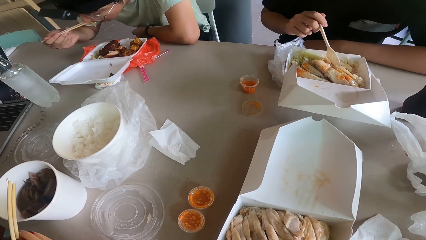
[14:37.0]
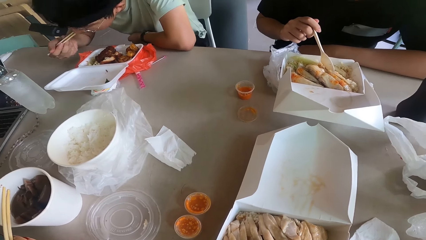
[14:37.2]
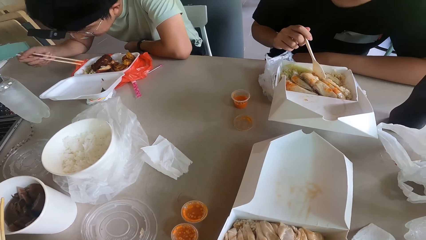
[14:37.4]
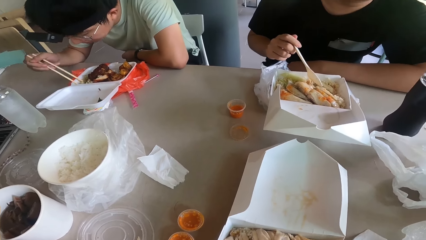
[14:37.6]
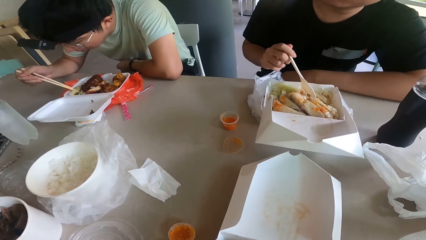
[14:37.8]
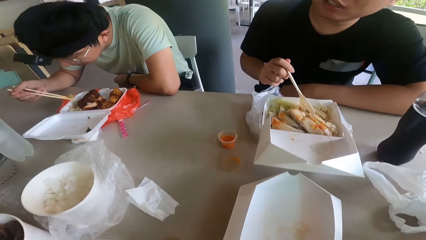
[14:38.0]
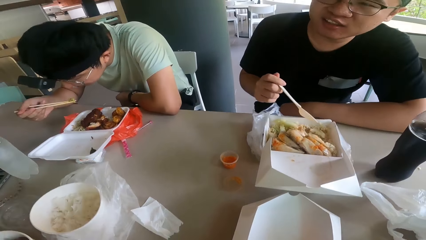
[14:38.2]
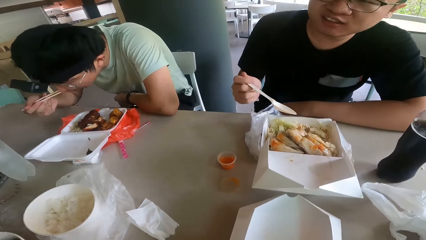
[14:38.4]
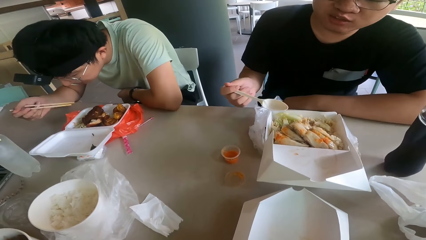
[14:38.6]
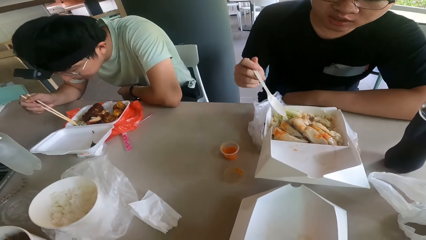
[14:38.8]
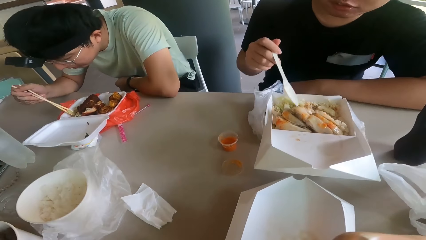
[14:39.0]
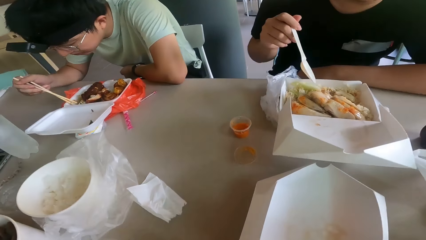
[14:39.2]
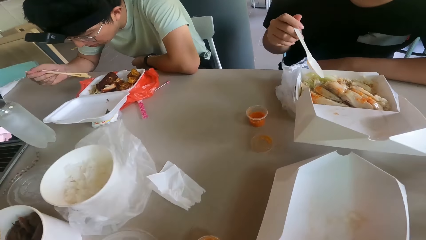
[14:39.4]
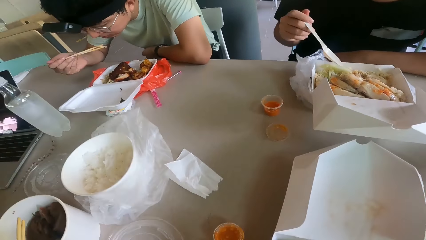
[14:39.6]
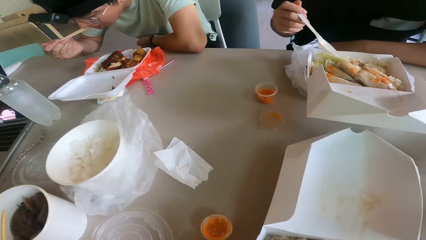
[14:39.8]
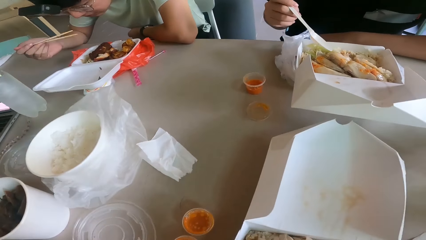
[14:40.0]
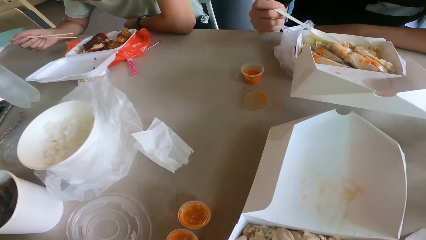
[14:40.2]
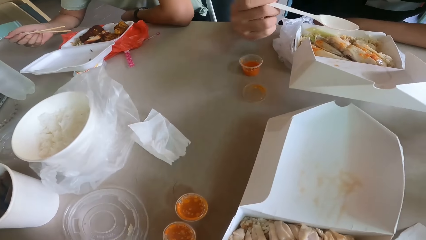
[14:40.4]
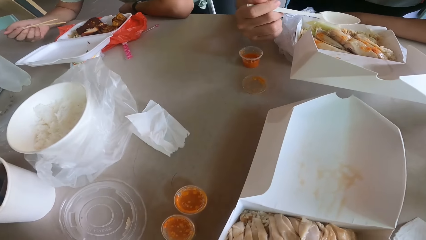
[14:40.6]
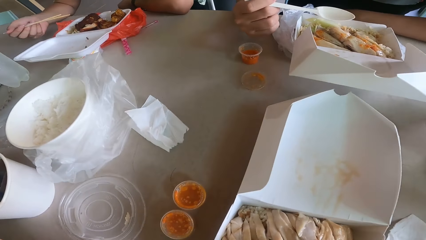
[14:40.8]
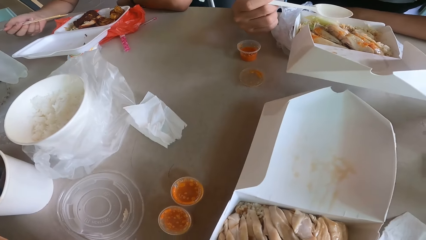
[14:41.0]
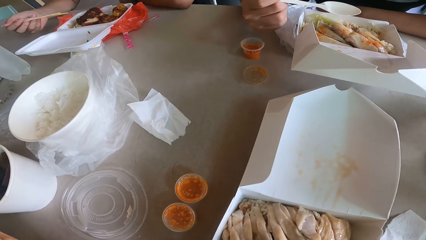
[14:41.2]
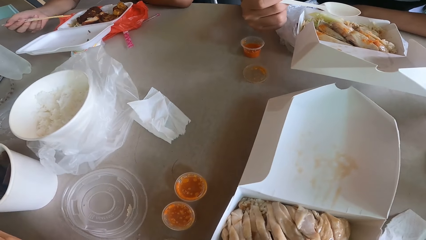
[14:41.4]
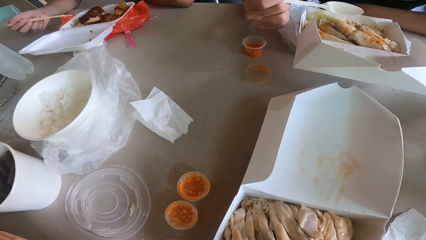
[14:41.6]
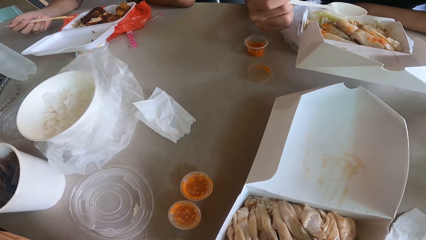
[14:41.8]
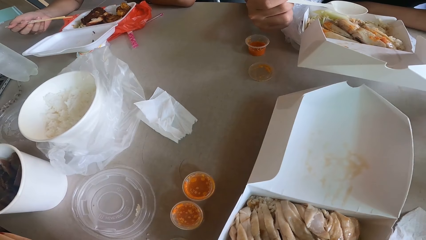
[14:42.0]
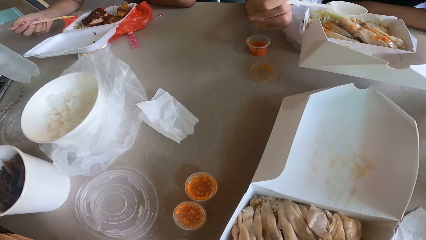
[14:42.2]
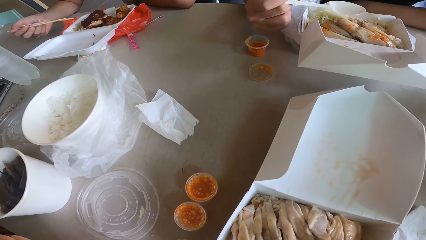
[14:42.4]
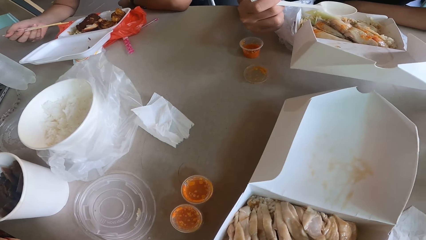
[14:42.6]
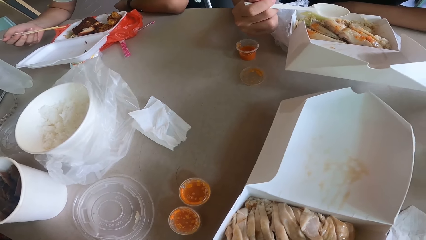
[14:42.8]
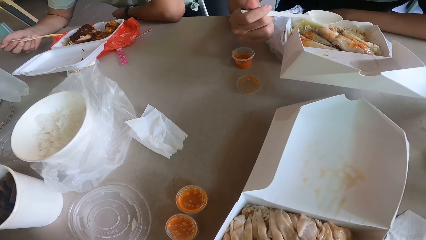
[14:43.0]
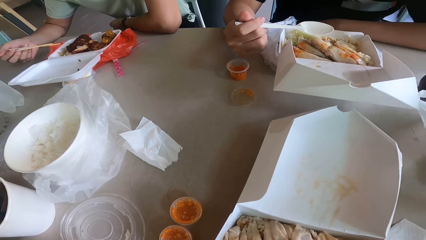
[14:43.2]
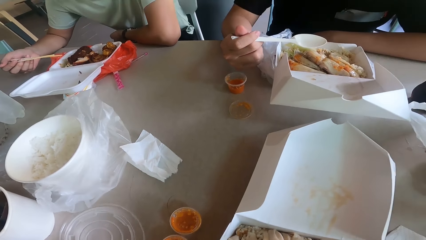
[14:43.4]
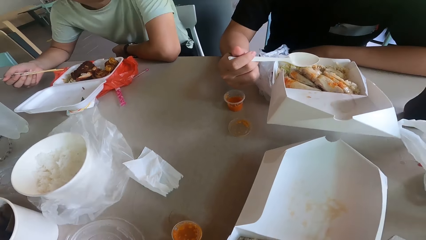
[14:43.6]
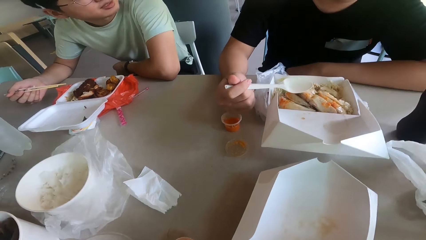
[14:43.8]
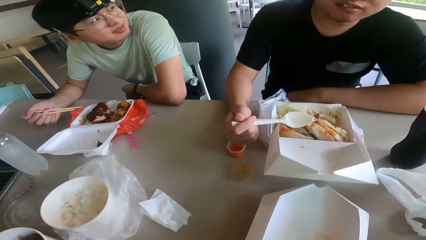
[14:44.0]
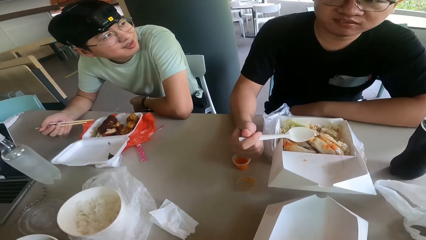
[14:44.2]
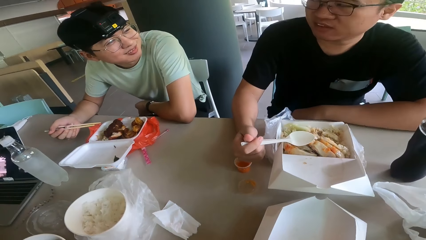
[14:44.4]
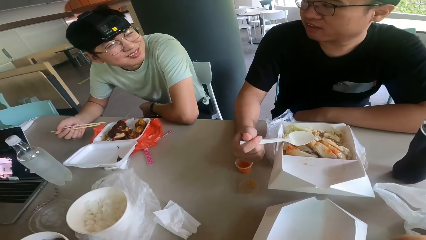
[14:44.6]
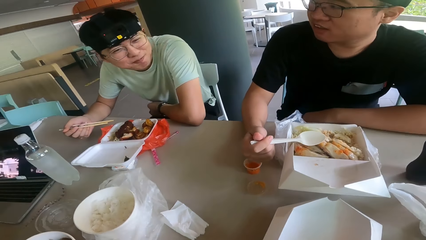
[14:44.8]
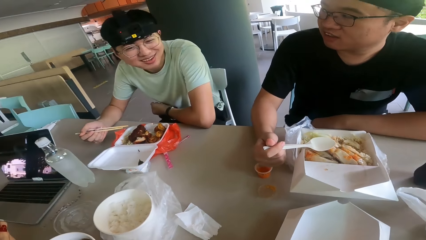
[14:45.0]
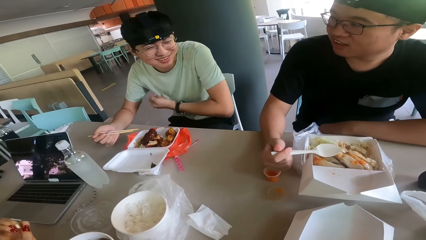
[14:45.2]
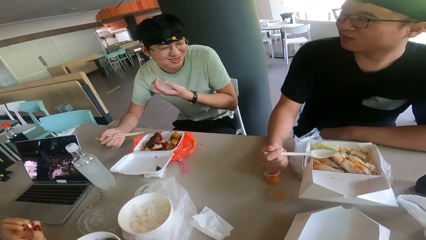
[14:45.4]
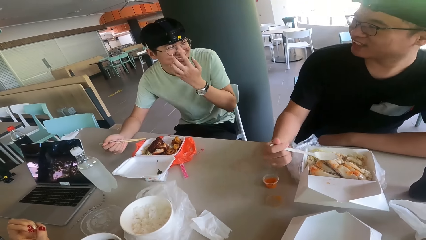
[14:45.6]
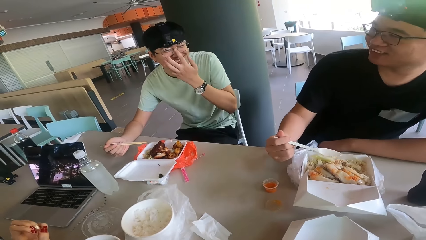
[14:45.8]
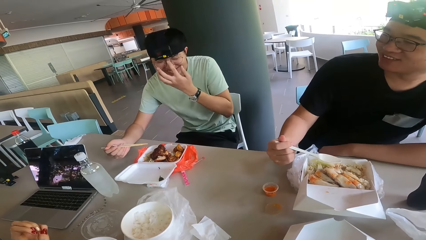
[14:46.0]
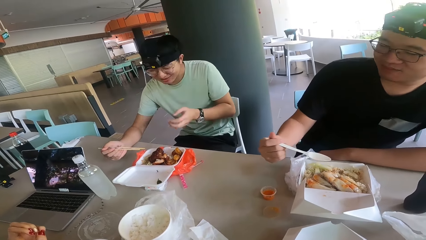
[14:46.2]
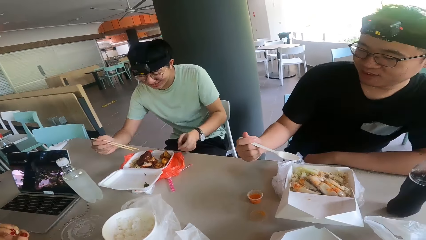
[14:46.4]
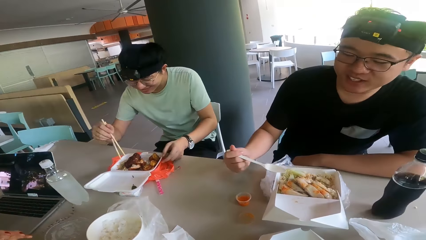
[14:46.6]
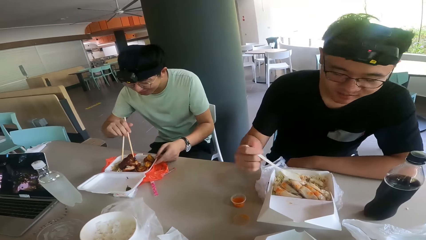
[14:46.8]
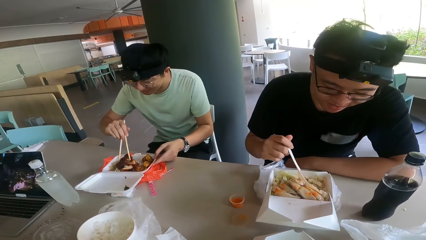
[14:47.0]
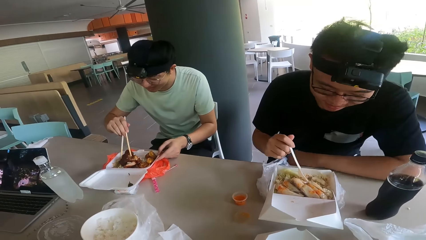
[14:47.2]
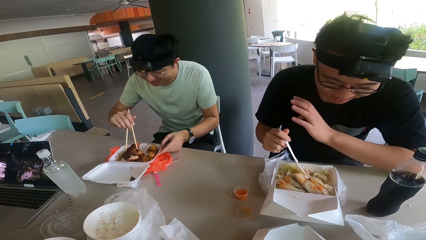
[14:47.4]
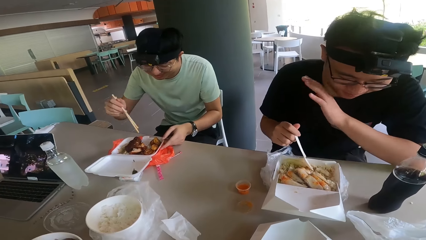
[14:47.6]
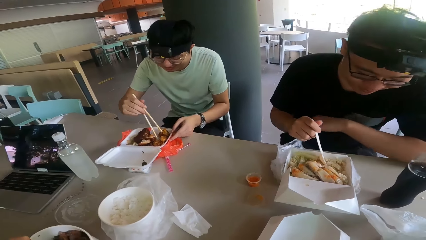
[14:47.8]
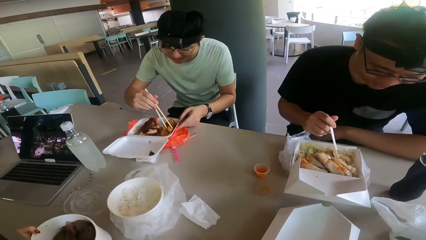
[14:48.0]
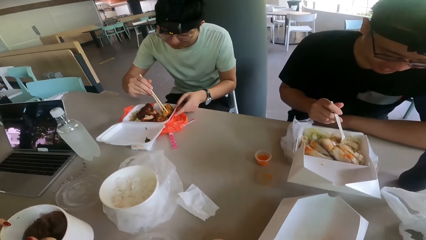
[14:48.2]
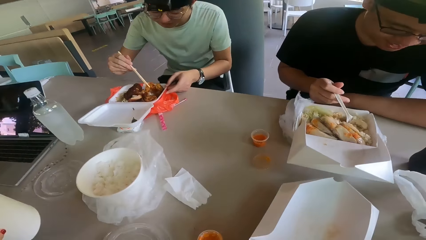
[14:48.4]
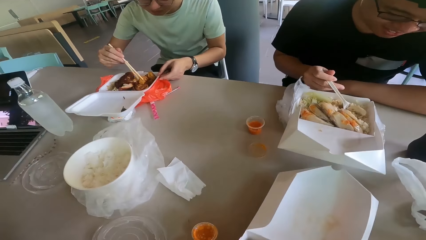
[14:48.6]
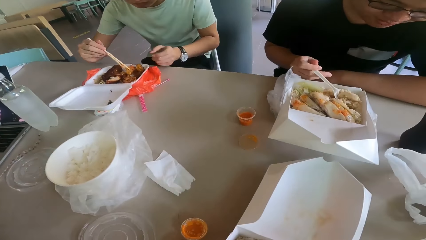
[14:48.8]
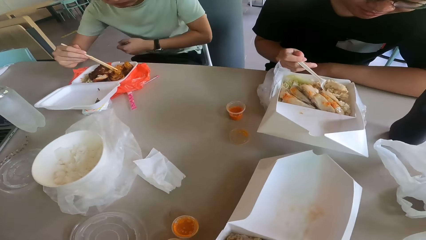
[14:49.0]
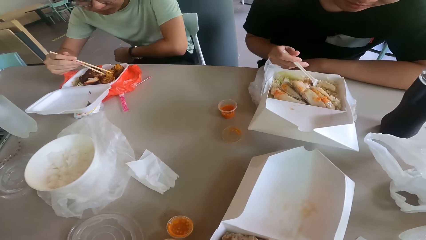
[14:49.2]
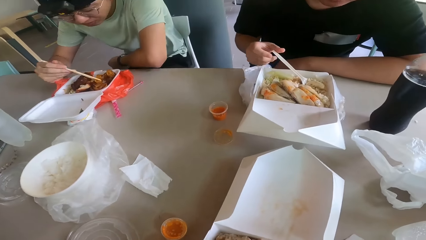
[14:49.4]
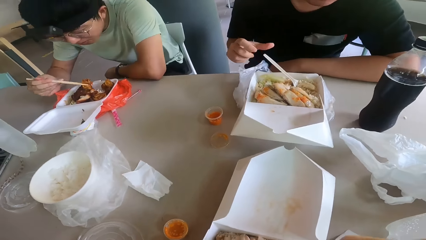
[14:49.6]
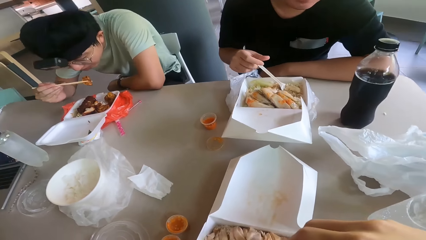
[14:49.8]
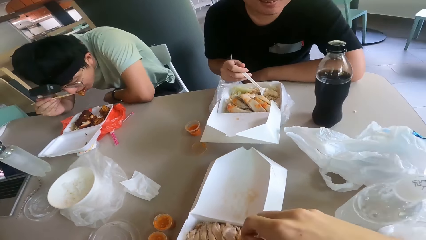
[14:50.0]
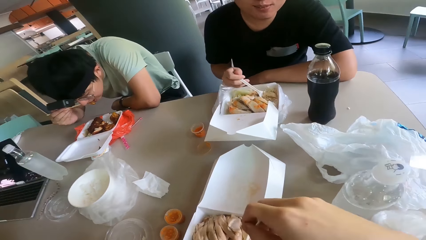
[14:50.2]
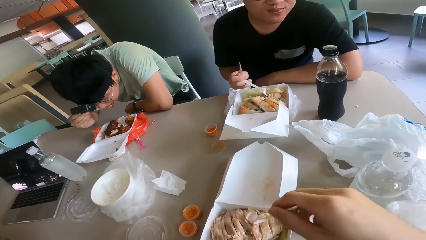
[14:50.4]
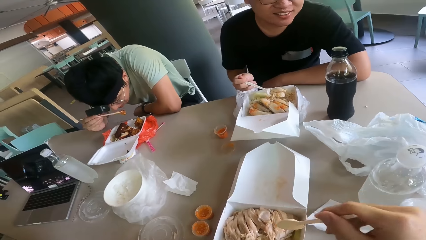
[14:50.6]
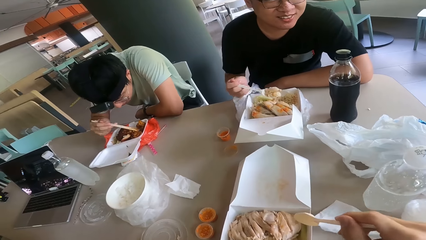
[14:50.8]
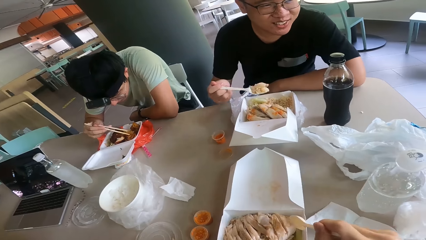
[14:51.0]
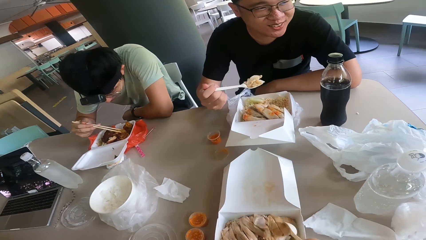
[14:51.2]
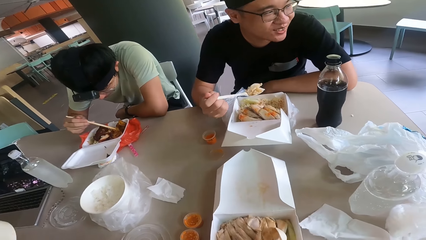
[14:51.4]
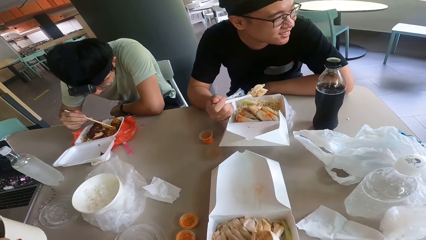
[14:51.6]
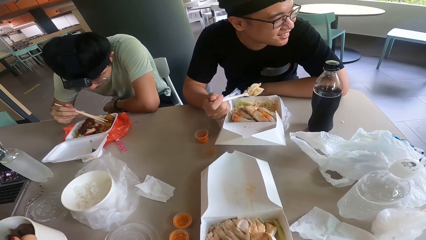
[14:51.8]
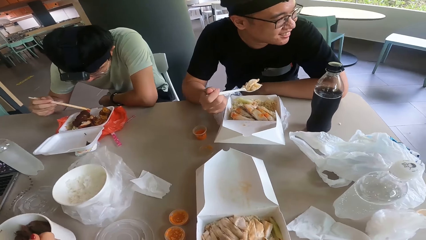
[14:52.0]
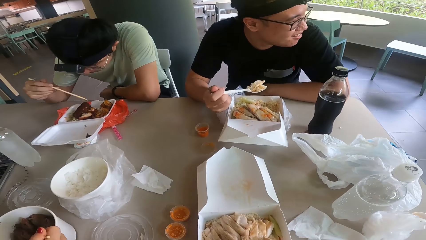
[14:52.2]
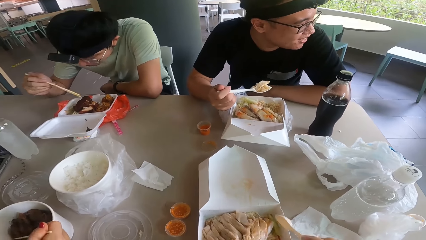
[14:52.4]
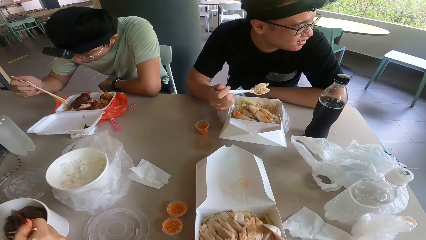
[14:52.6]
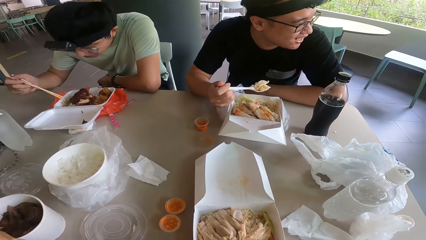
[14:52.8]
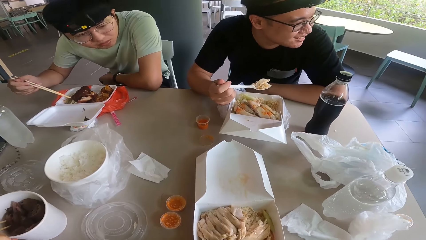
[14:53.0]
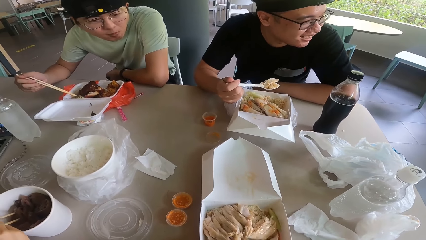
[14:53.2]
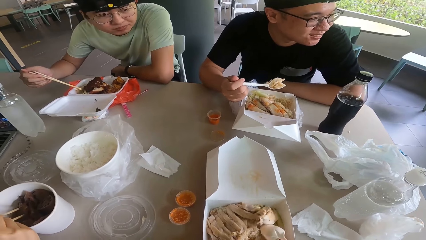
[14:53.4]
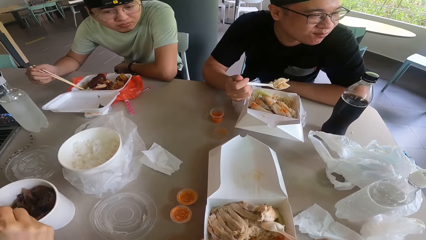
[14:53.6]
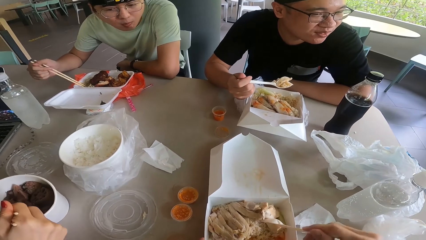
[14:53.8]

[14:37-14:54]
A man responds to a woman. A person eats the food. The camera wearer moves the food package on the table. They look on the meals. The woman responds to the man. Another man talks to the first man. The camera wearer looks at the colleagues. The other man converses to the first man. The camera wearer moves the food with a spoon. They hold the plastic spoon.
